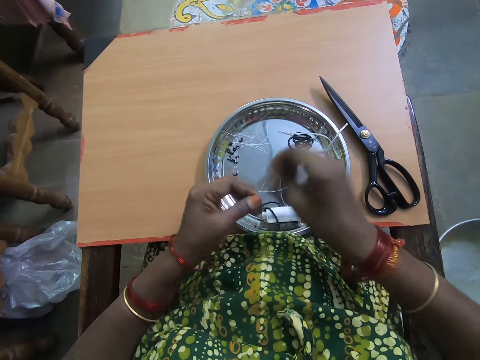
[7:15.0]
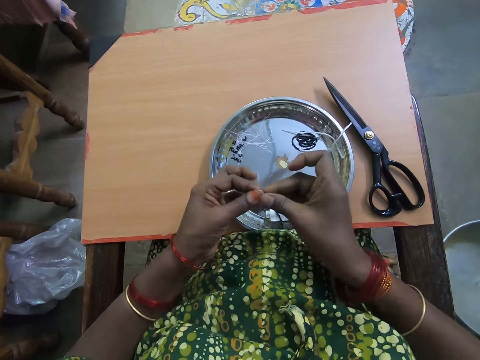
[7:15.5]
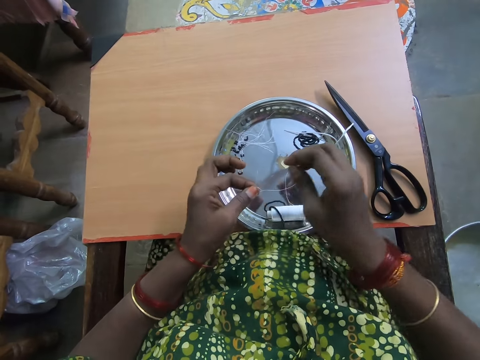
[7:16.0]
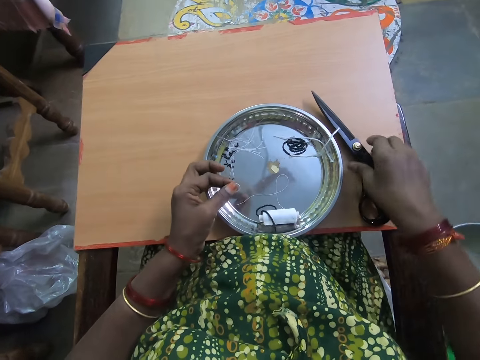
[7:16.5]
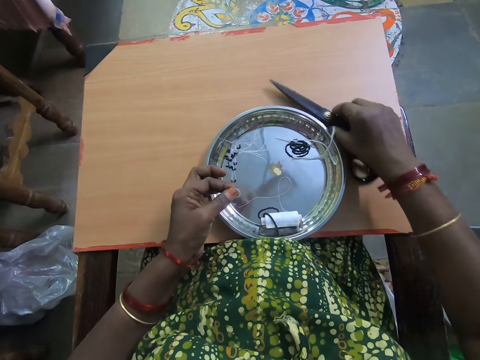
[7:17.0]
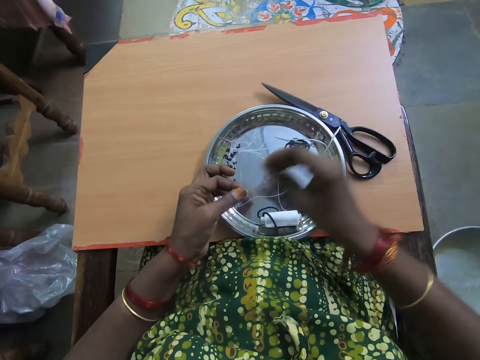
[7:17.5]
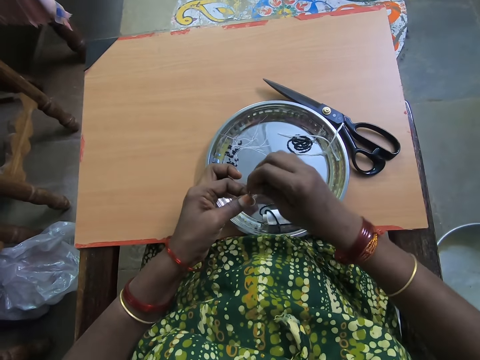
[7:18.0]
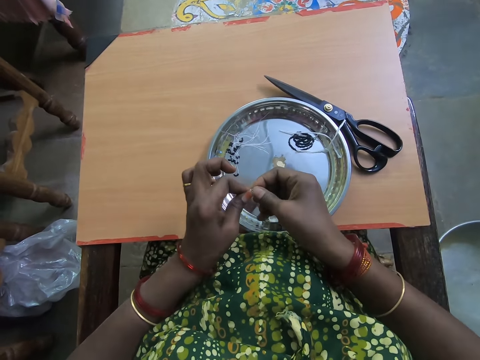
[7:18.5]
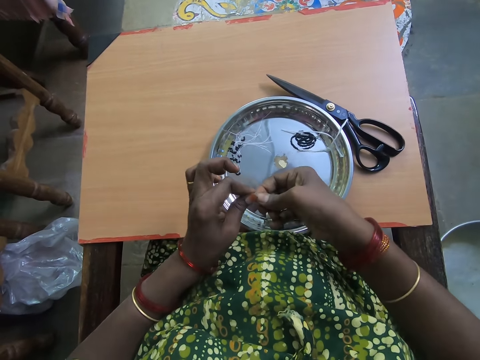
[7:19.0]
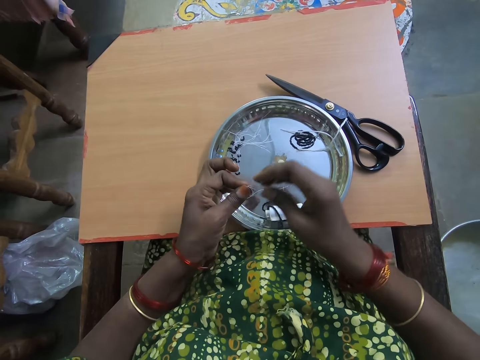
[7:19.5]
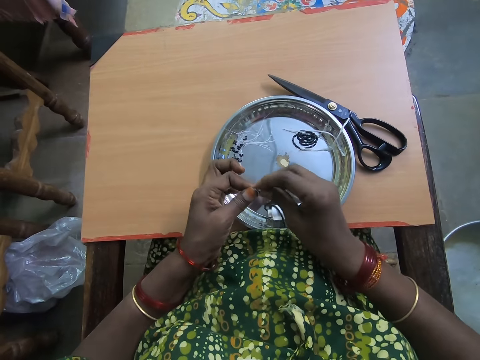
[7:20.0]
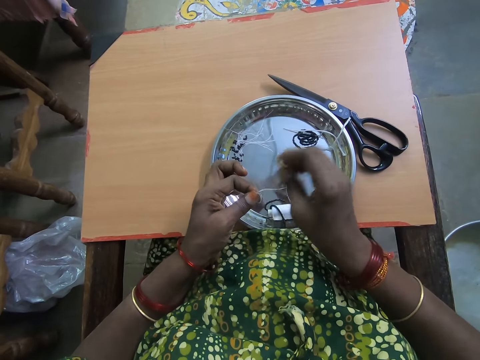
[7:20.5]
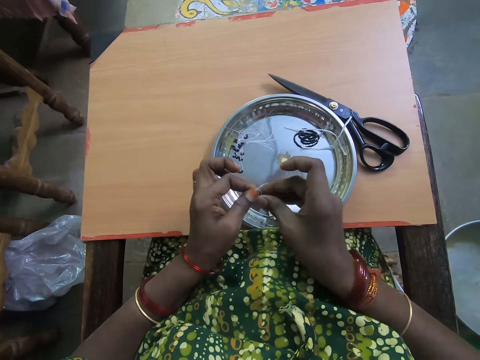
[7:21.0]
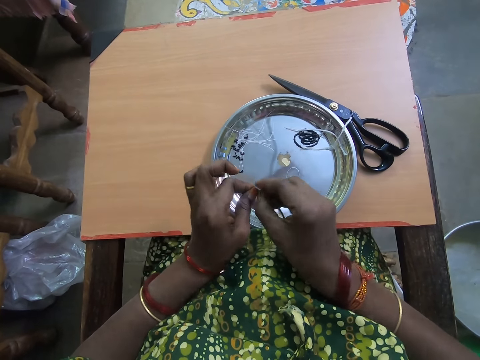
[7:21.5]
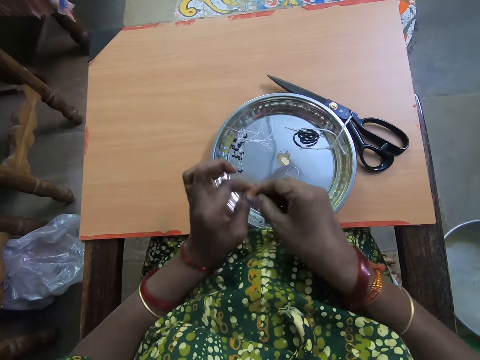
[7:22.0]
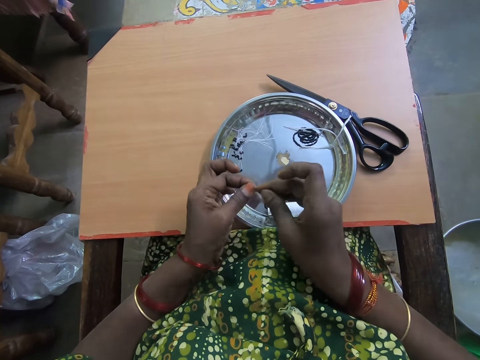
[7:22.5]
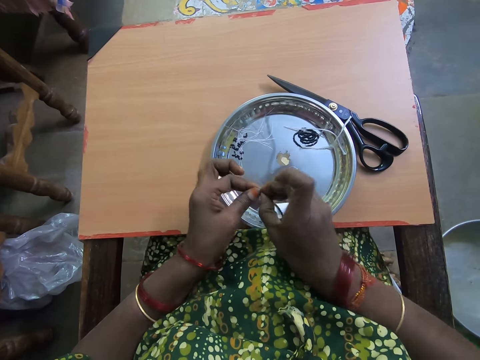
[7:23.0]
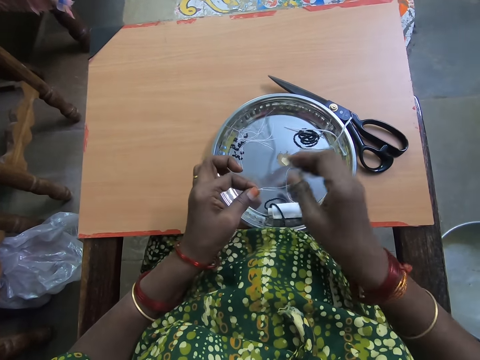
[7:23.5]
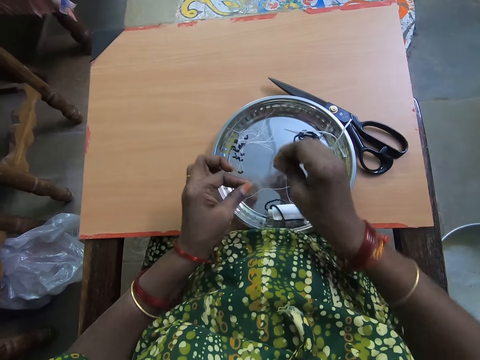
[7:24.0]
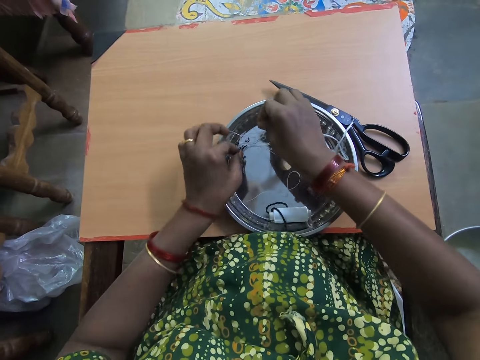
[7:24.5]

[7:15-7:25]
The camera wearer ties the thread with both hands. She picks up the scissors from the table with her right hand. She moves the scissors on the table. She drops the scissors on the table. She ties the thread with both hands and folds the polyester yarn.

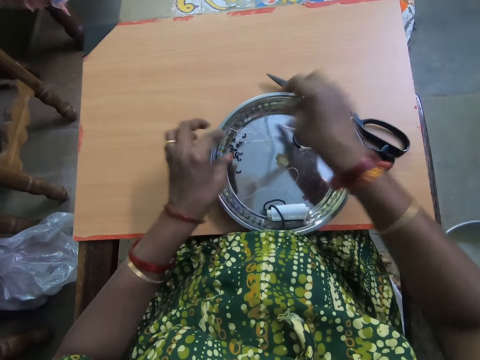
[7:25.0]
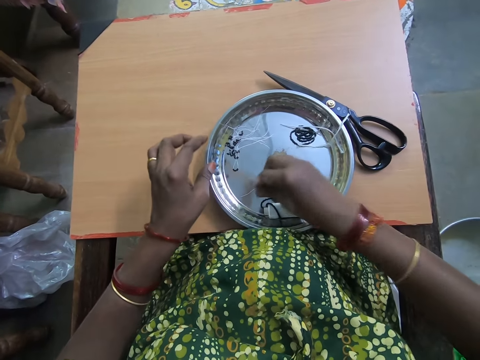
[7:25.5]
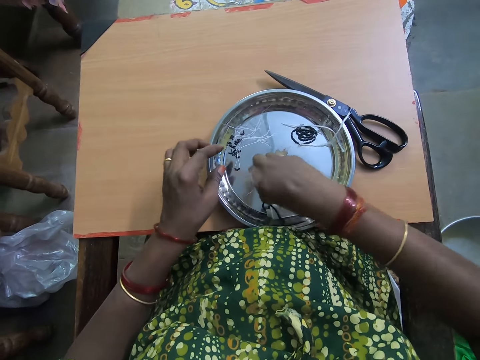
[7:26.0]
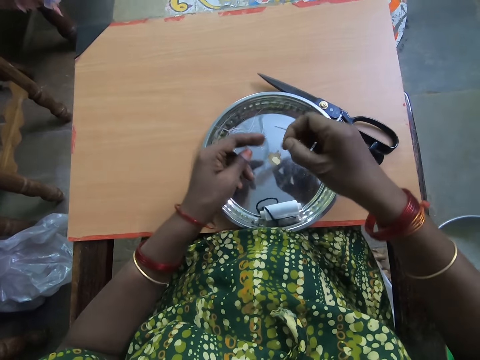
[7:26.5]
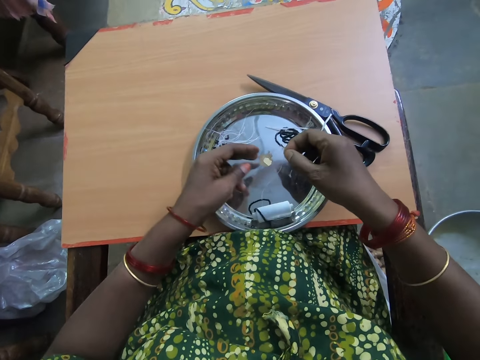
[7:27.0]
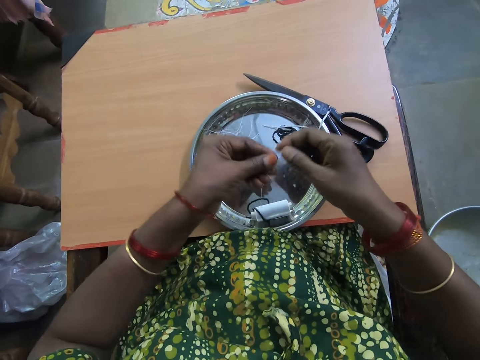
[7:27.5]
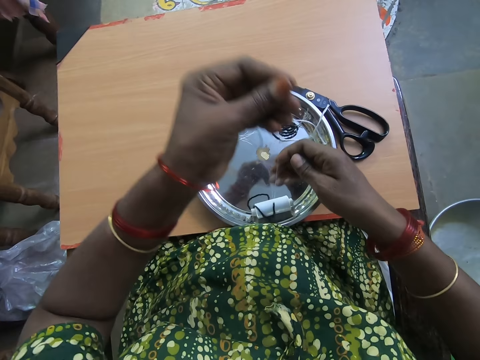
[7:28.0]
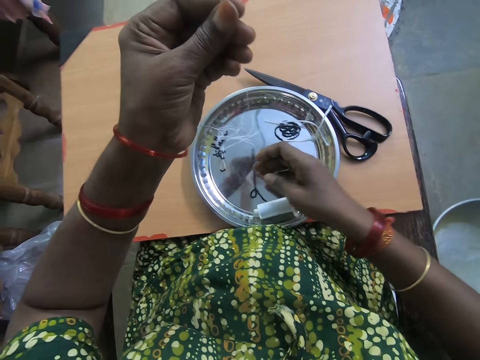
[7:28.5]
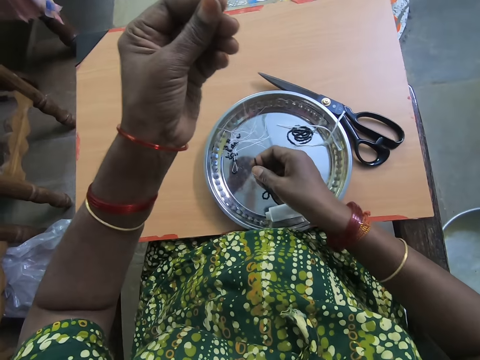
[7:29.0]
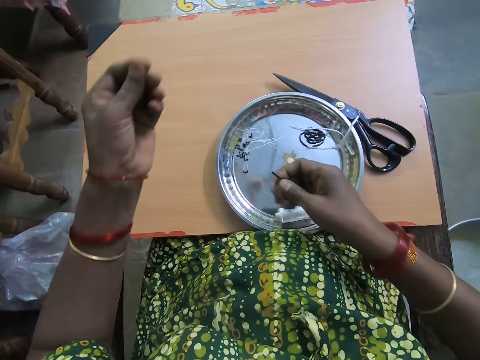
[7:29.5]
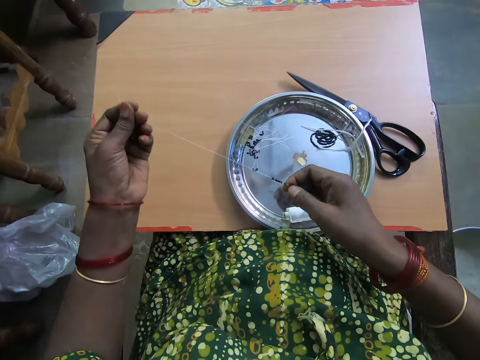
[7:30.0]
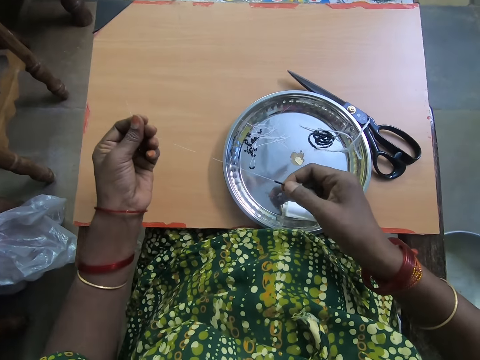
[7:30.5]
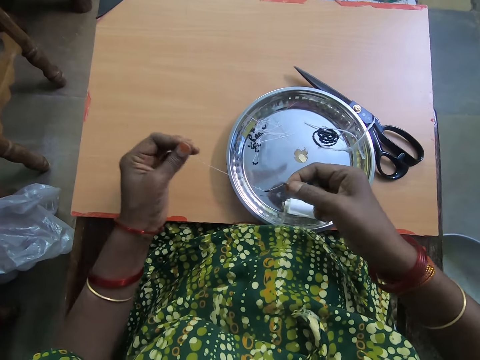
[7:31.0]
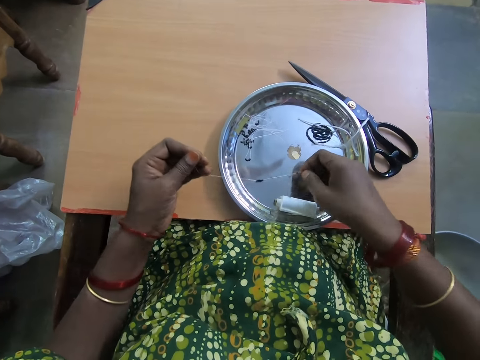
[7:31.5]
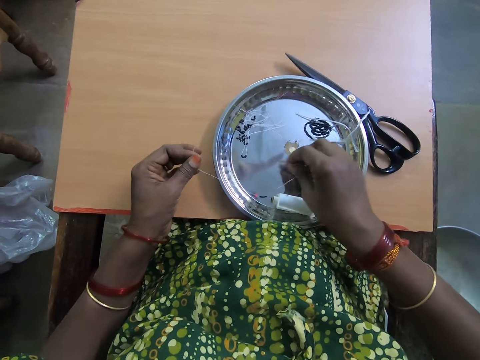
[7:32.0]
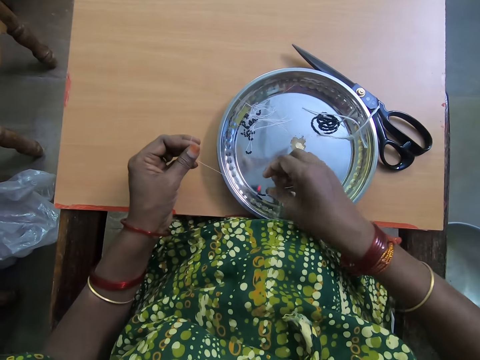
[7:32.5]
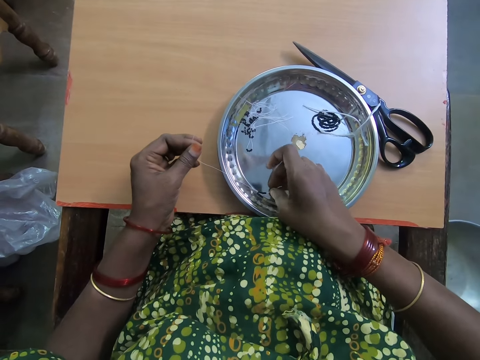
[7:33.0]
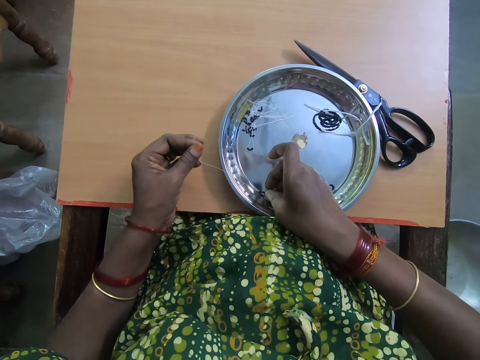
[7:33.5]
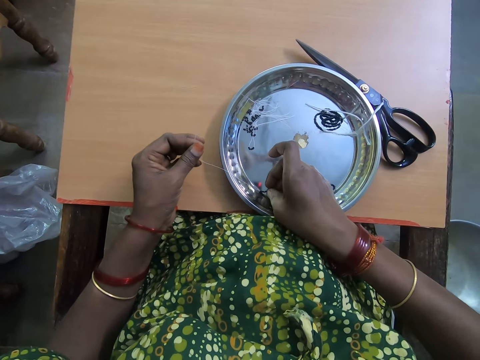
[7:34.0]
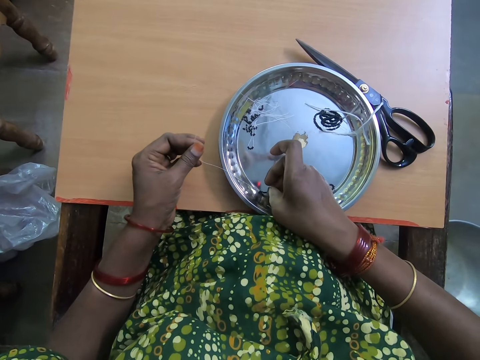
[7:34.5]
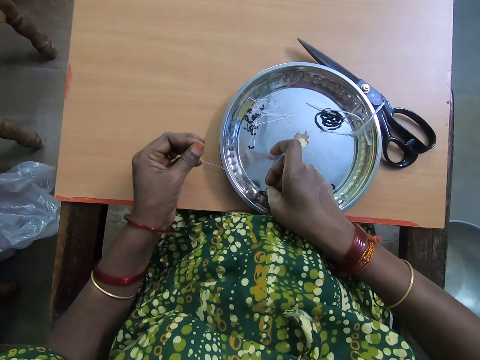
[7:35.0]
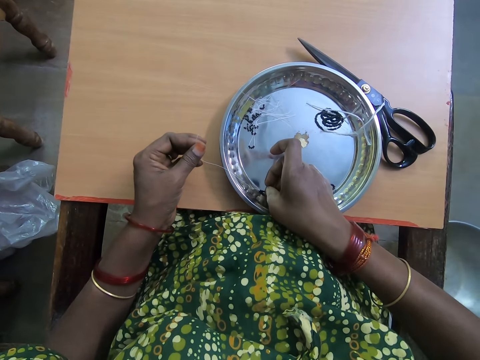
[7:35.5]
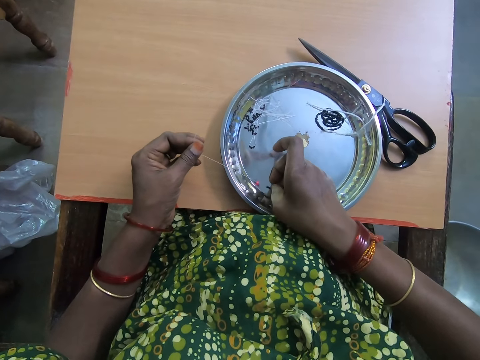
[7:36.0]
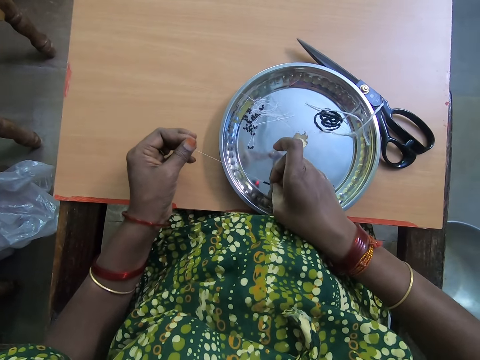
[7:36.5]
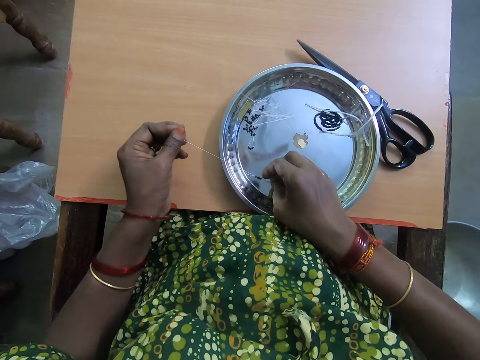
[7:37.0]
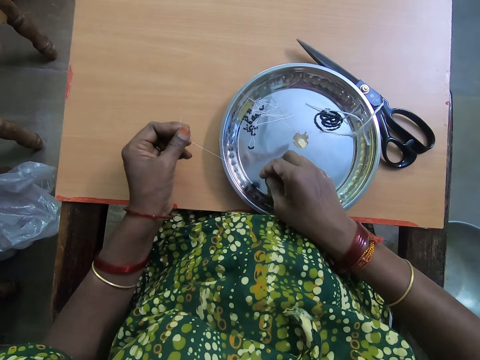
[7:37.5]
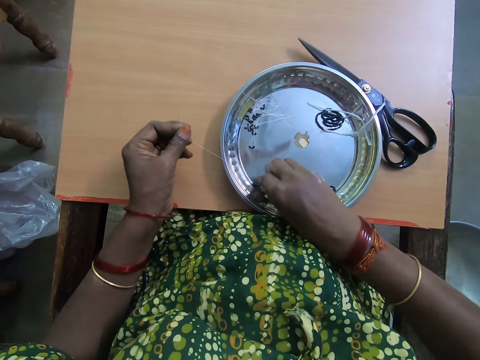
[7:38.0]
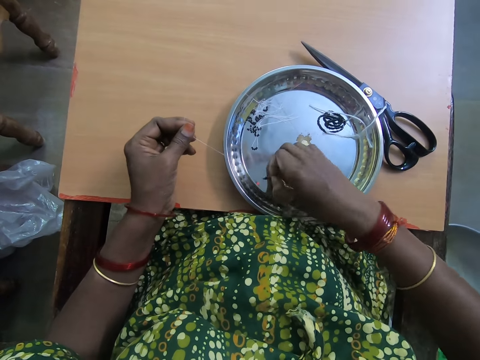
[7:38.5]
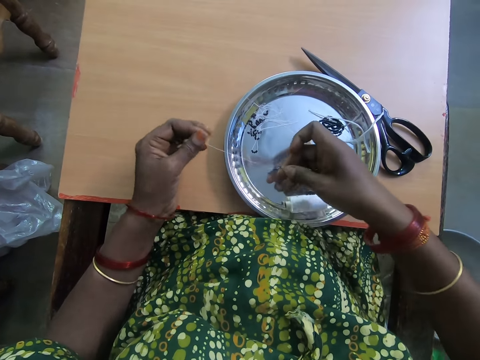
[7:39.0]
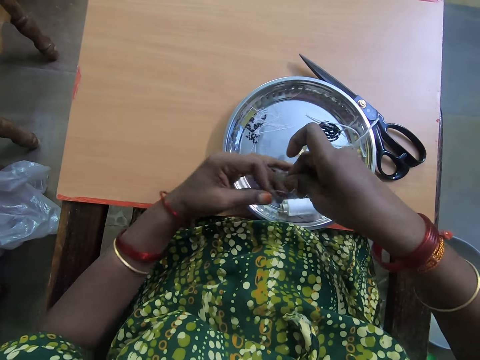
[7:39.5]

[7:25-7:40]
The camera wearer drops the beaded thread or polyester yarn with beads on the plate with both hands. She picks up the thread from the plate with her right hand. She passes the thread to her left hand. She pulls out the thread with her right hand. She straightens the polyester yarn with beads. She separates beads in the thread with her right hand. She drops the beaded thread on the plate with her right hand. She separates beads in the thread with her right hand.

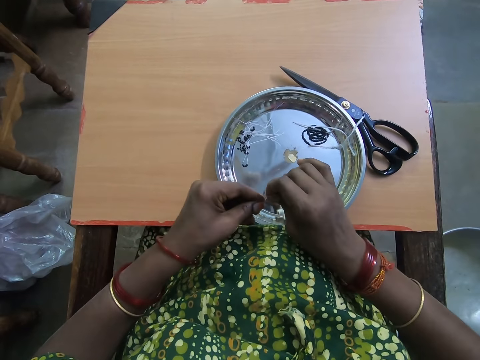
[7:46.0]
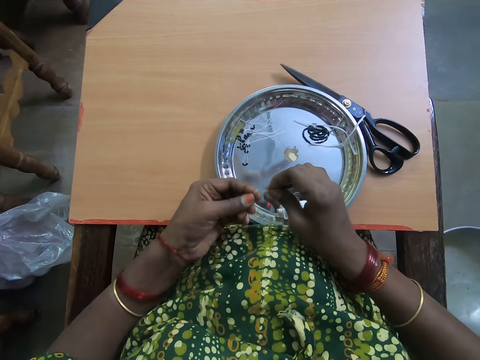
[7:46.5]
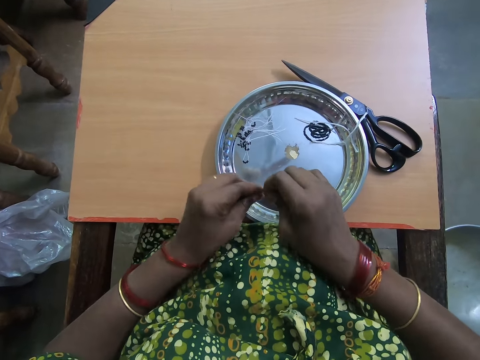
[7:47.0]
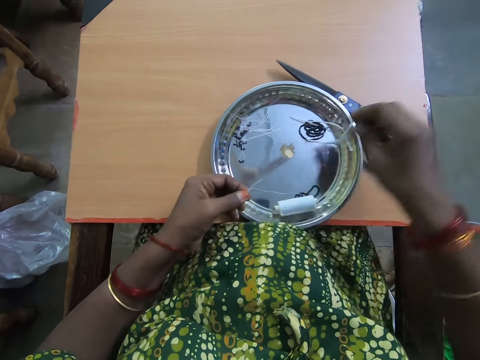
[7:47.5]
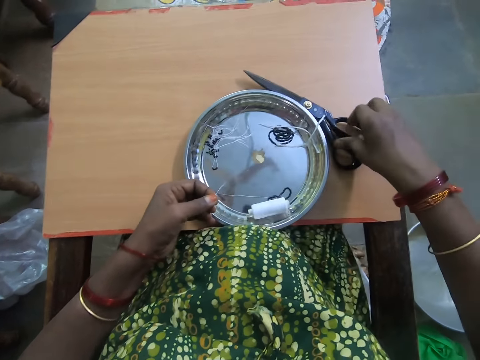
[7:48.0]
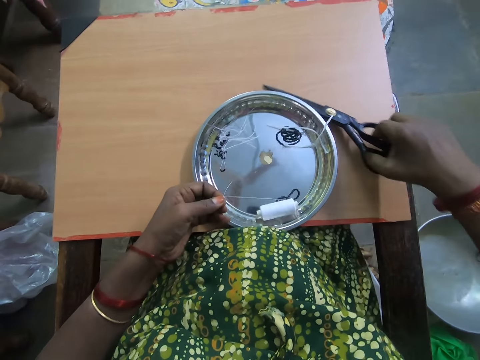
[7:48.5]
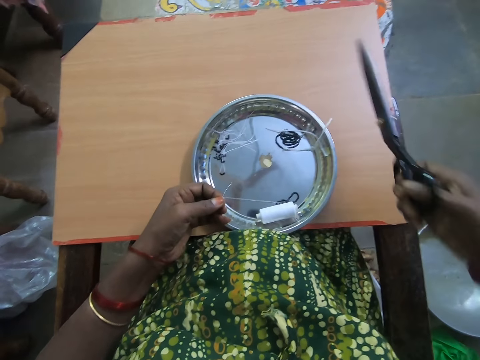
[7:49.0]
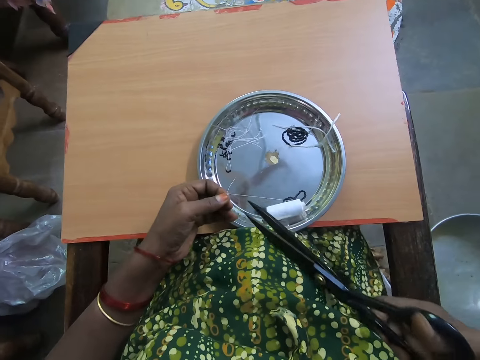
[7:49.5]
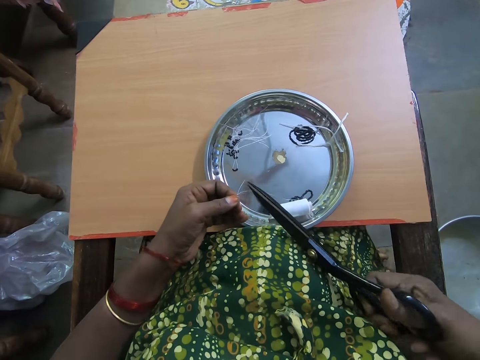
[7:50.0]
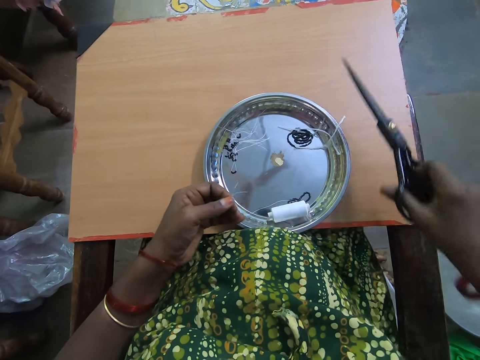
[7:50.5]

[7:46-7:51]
The camera wearer rolls the tips of the thread with her right hand. She picks up the scissors from the table with her right hand. She cuts the thread with the scissors.
